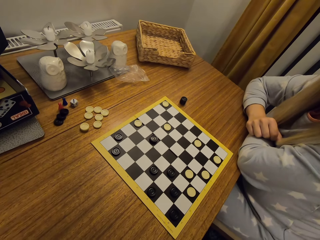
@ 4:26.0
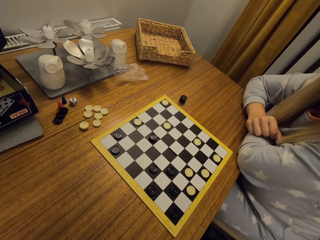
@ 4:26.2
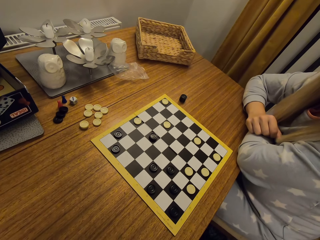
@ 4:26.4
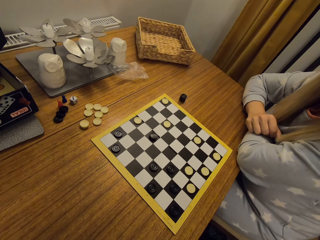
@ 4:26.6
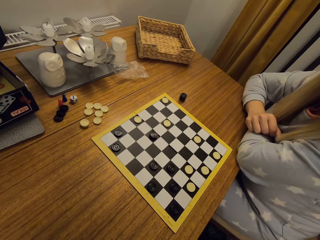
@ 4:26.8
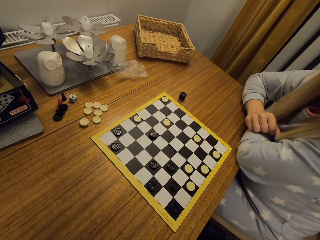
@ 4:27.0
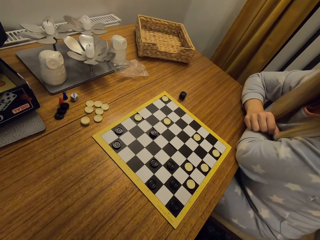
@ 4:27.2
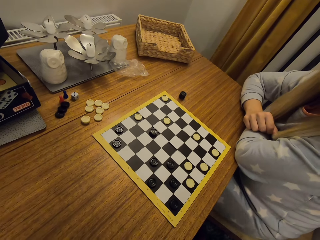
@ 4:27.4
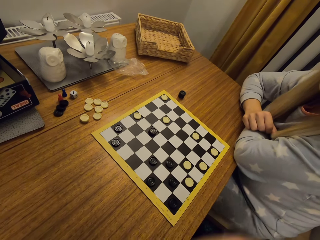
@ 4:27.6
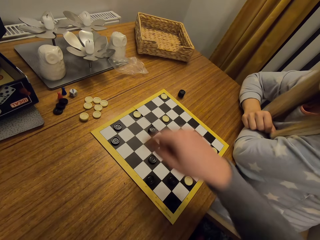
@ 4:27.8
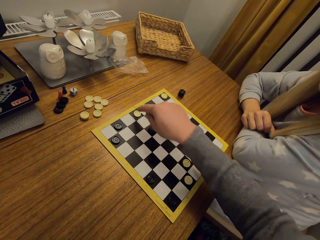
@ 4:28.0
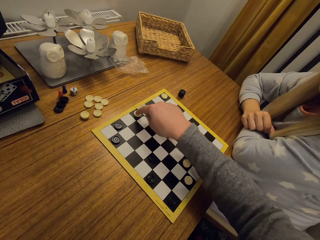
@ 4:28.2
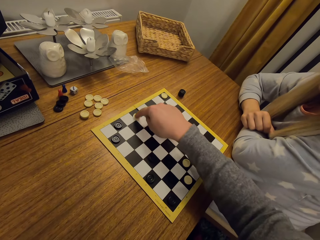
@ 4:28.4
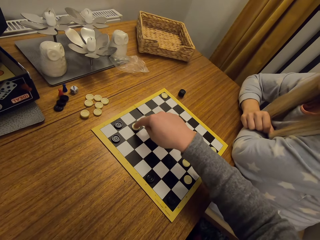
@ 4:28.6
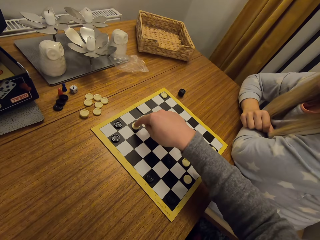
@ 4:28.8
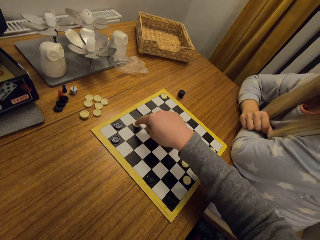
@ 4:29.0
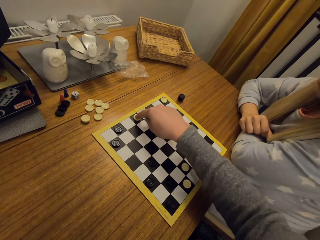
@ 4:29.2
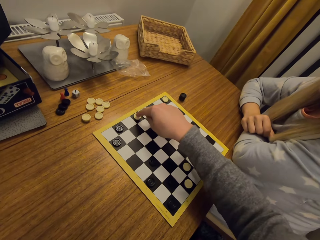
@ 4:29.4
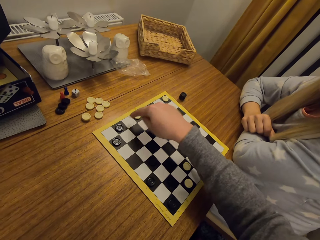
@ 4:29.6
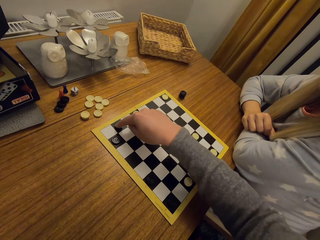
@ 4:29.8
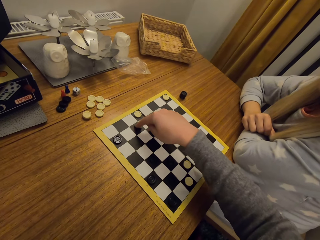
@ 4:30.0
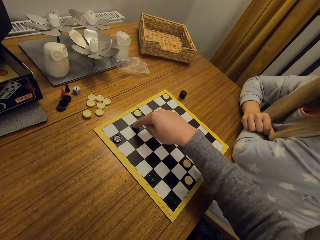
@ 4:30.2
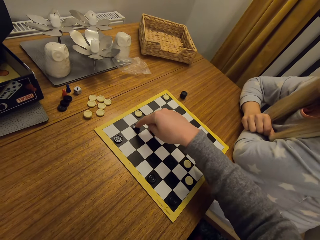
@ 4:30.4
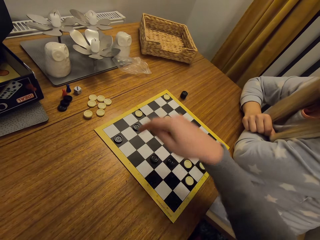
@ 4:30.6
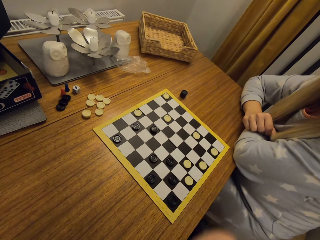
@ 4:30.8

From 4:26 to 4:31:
The camera wearer moves a disc.

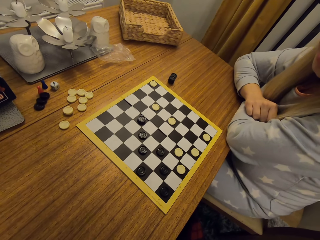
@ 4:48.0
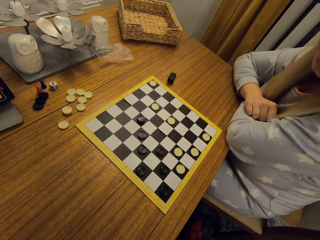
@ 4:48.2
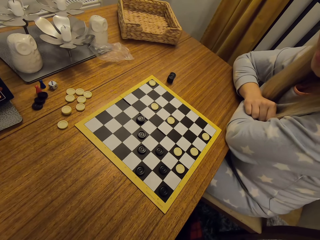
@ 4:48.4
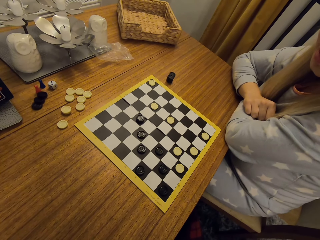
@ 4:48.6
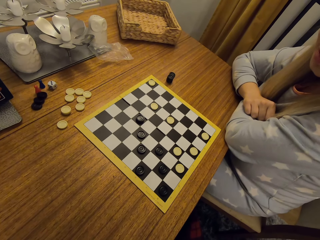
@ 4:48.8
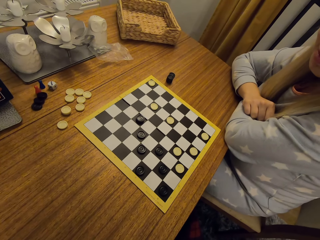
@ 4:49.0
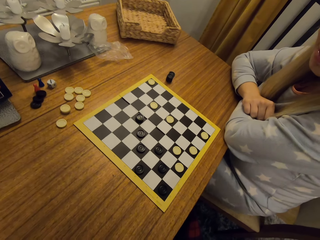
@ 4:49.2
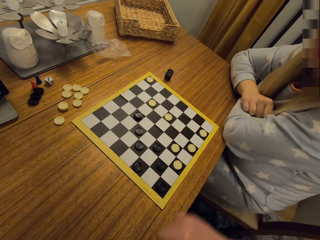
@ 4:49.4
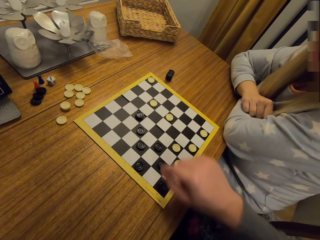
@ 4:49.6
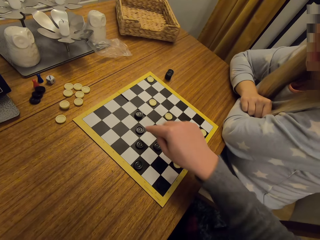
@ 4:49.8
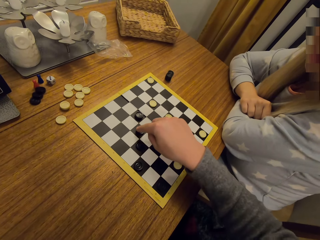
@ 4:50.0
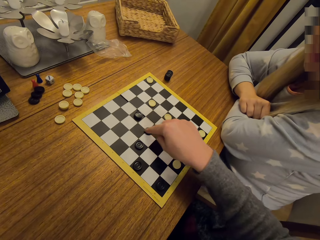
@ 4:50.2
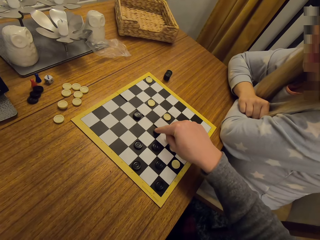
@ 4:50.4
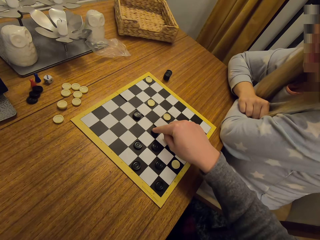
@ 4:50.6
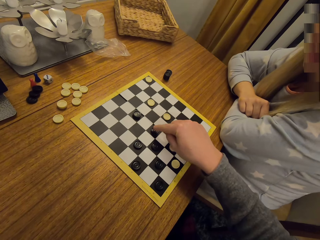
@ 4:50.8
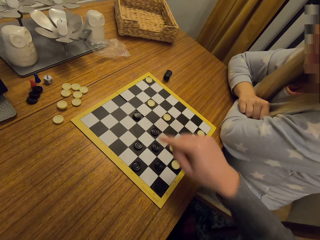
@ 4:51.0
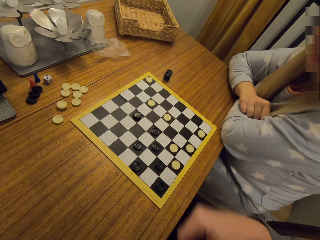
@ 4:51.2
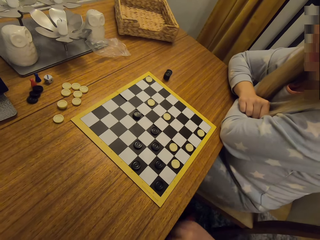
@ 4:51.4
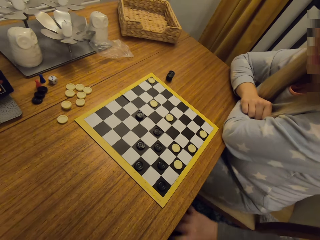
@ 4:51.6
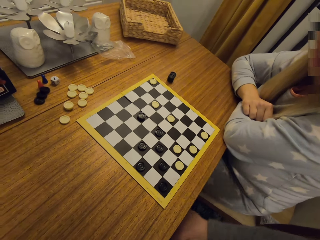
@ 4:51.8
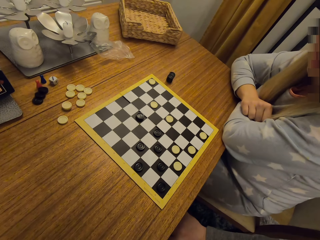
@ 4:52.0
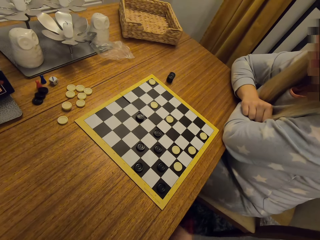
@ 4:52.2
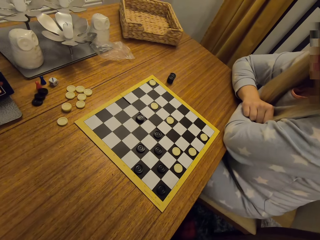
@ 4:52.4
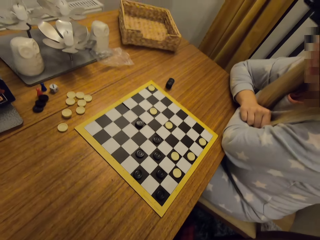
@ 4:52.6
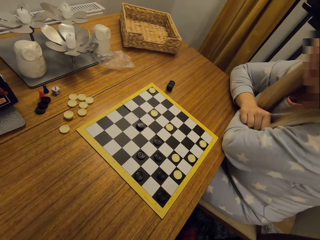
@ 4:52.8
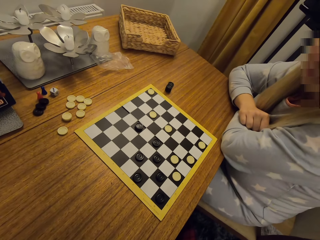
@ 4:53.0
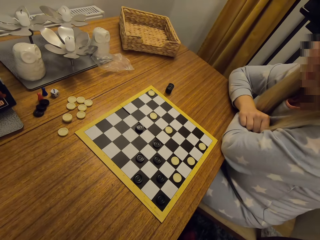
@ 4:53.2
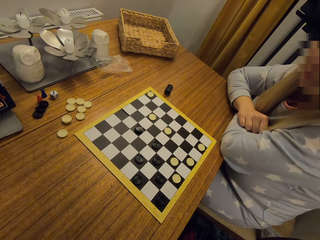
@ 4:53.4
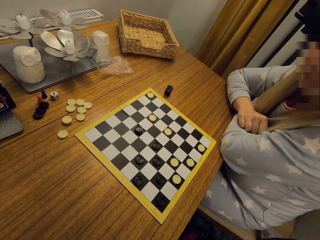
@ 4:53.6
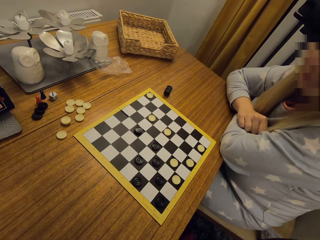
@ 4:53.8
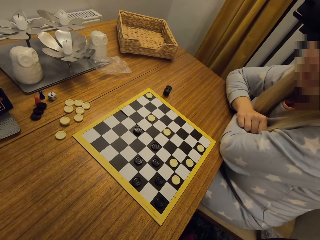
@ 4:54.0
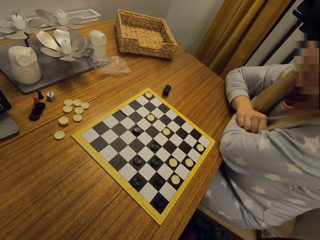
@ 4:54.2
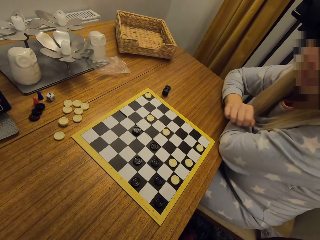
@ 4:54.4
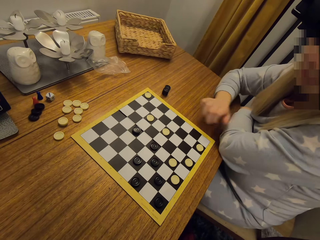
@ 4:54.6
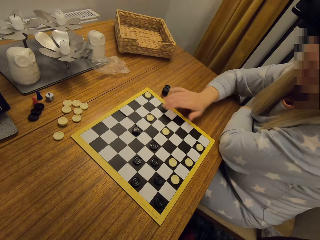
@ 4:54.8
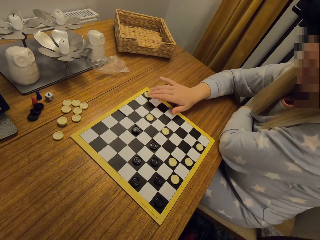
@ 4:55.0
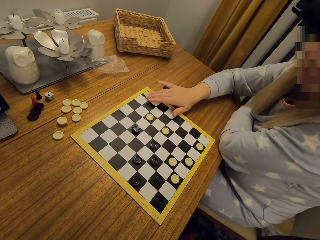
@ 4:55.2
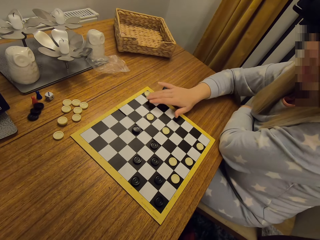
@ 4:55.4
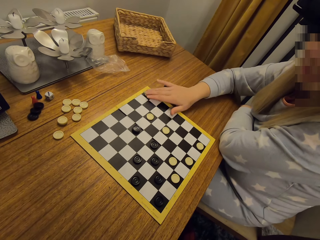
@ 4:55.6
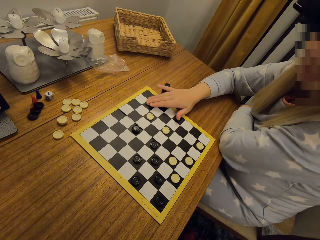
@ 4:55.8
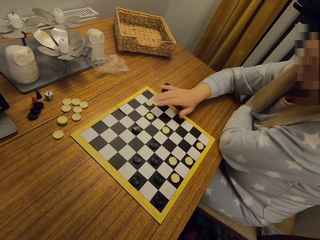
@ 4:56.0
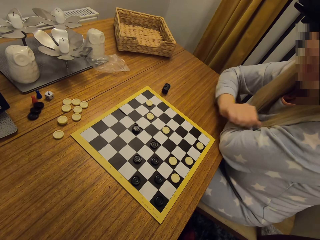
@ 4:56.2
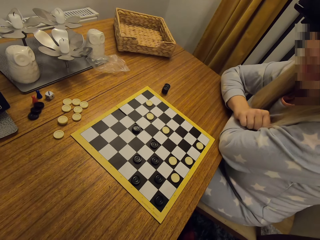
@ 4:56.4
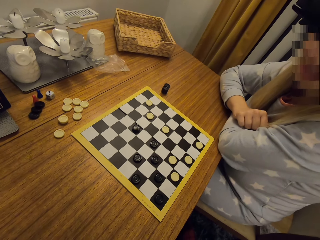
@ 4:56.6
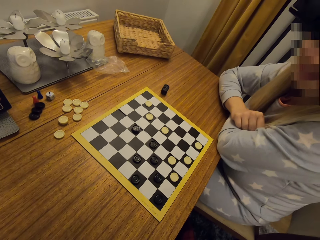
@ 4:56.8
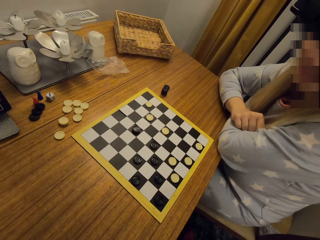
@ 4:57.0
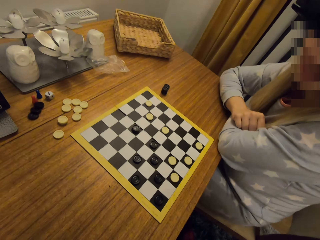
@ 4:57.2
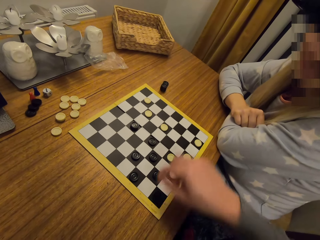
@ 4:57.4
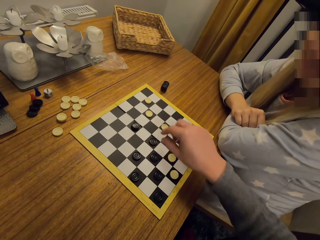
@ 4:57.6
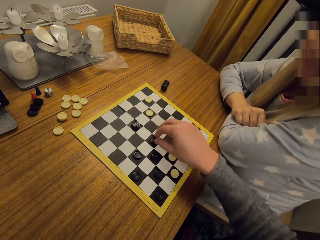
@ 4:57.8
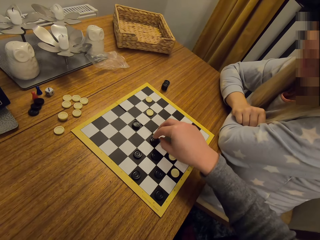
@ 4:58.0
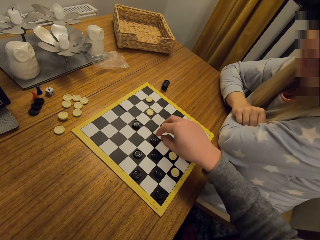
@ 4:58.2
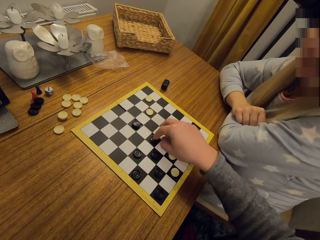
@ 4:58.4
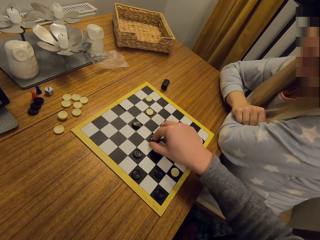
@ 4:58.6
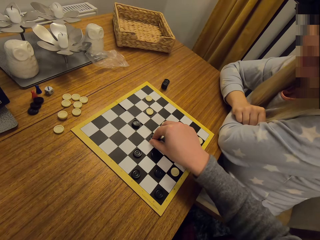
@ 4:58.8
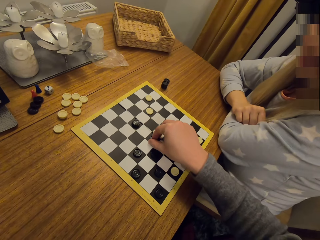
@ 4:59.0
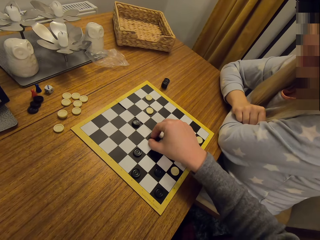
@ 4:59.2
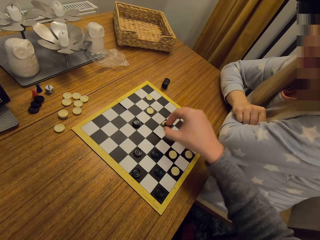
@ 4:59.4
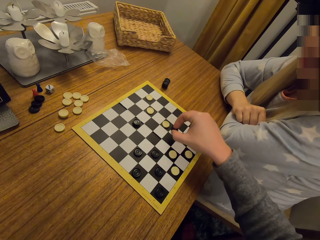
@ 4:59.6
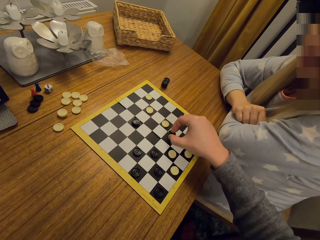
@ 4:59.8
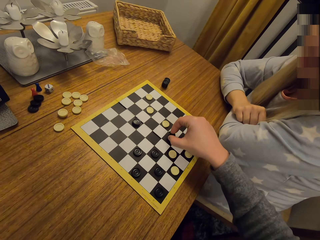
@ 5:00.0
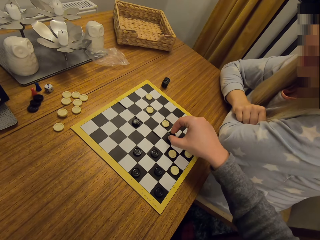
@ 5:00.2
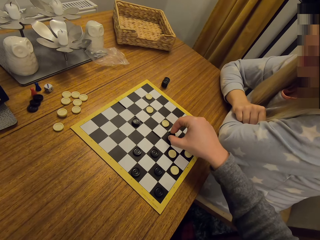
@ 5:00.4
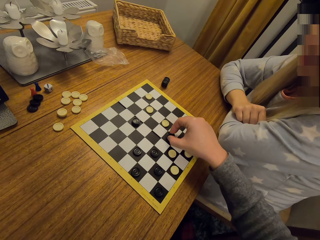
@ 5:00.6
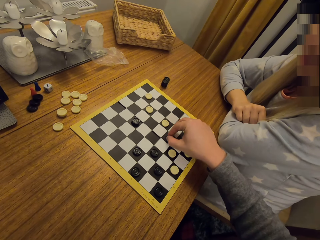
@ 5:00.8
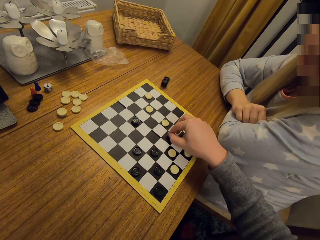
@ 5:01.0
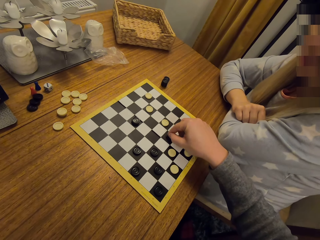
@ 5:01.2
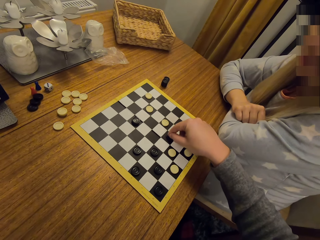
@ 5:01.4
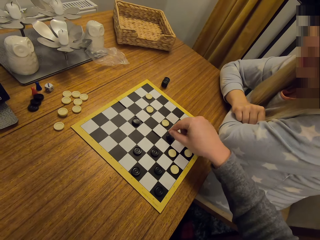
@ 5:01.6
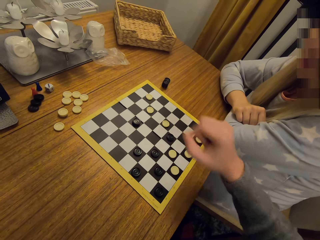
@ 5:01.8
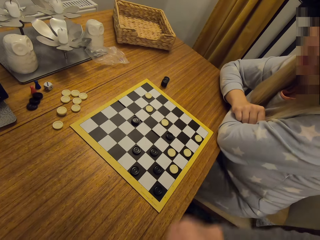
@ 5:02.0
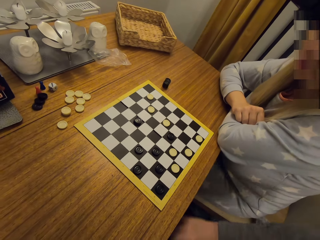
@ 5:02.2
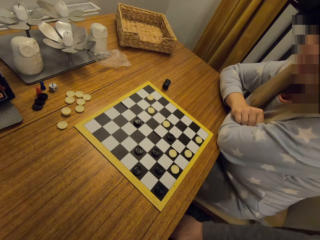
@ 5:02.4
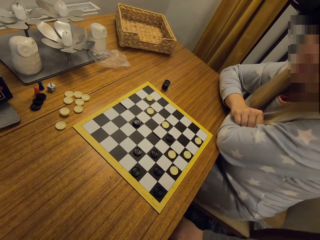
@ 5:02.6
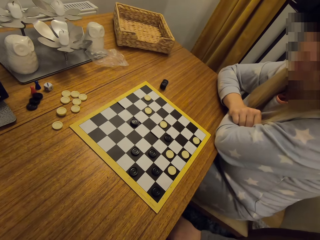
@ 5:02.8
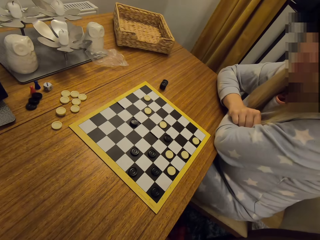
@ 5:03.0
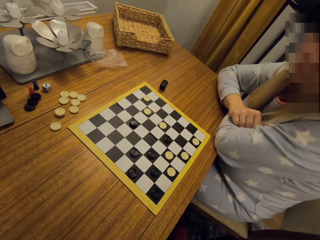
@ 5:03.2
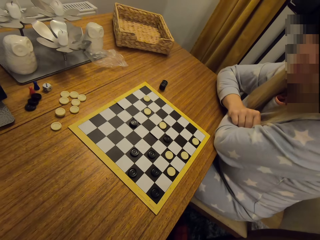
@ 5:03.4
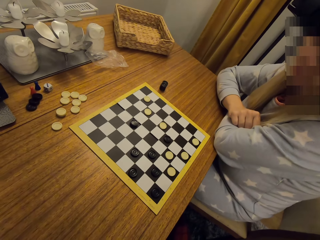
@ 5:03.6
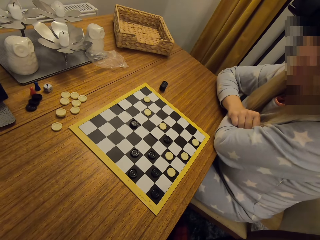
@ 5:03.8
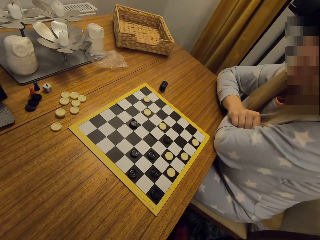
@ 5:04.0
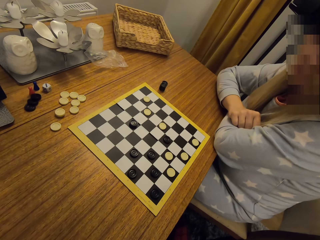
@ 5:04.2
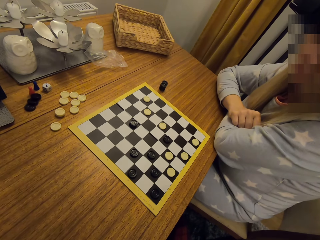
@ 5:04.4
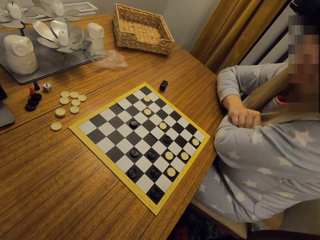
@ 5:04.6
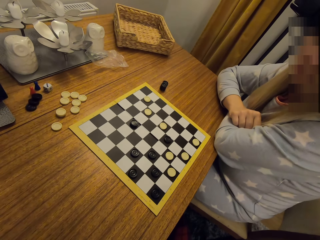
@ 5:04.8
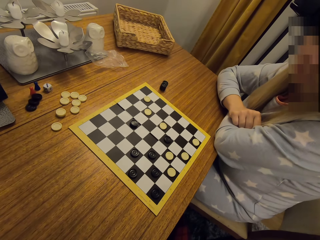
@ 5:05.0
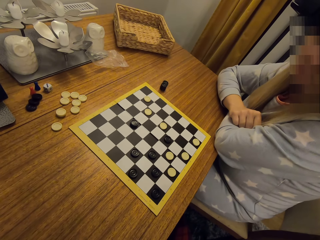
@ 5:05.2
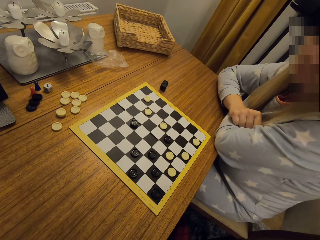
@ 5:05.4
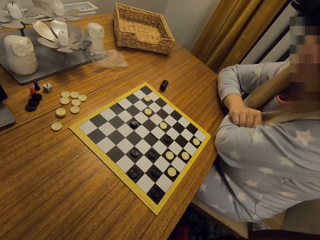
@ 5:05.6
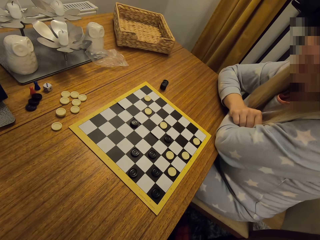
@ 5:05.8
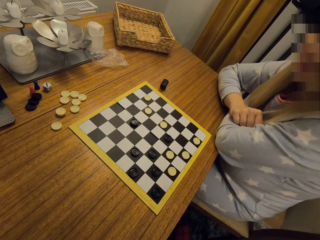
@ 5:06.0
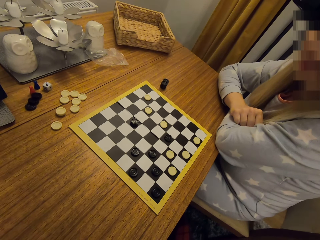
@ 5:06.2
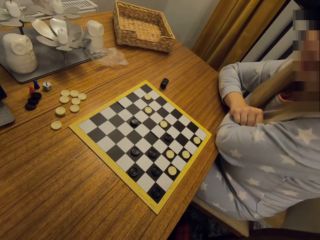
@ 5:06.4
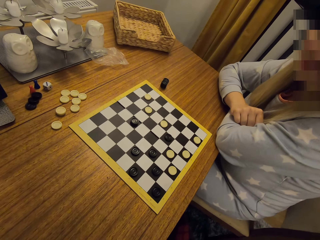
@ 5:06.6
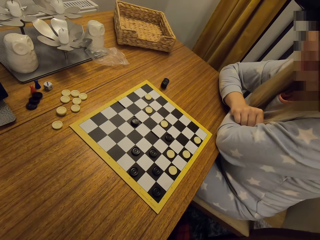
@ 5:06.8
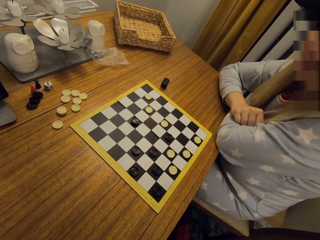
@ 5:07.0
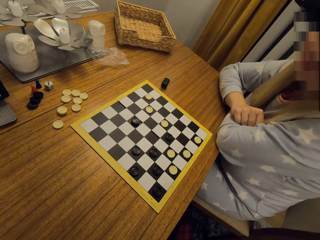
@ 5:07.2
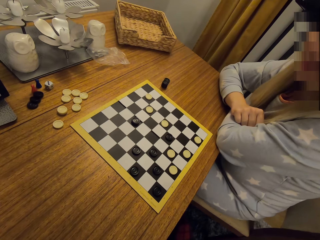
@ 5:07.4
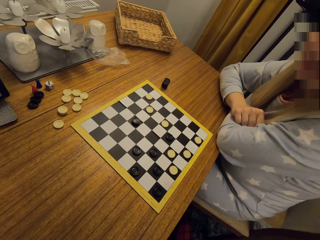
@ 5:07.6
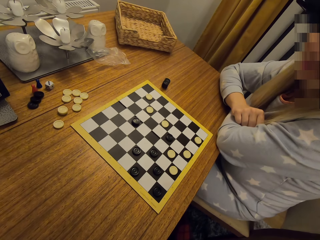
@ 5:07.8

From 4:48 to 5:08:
The camera wearer moves a disc on the board. They play the game. They move a disc. A man plays the game. The camera wearer takes a disc. They hold the disc in the hand. They play the game. They put the disc on the board.
